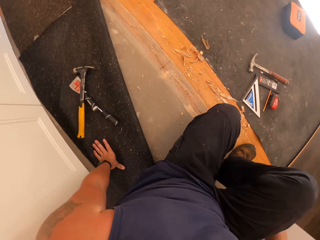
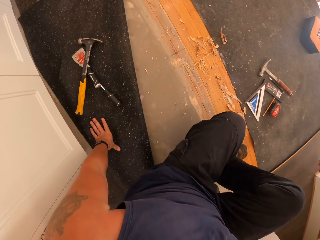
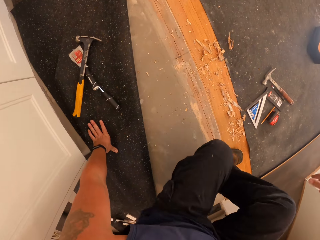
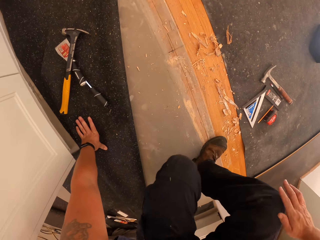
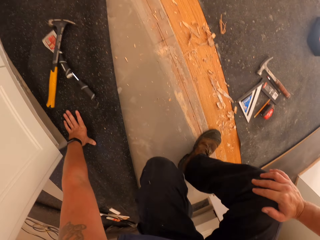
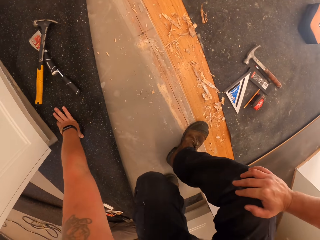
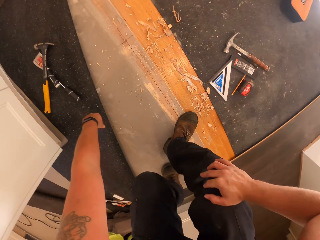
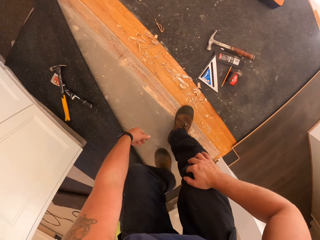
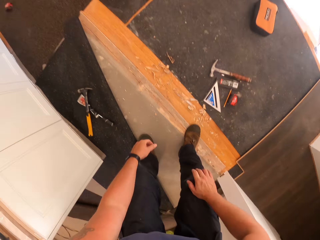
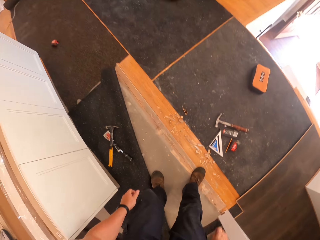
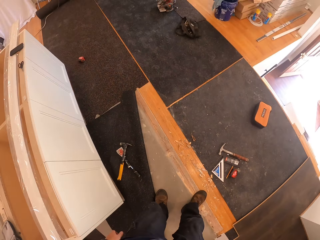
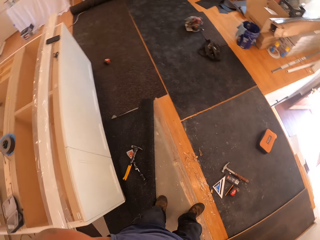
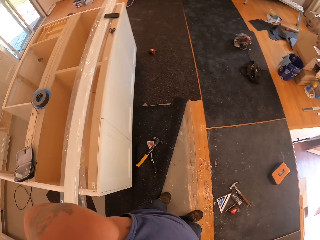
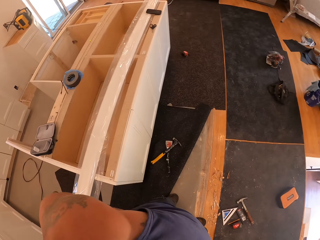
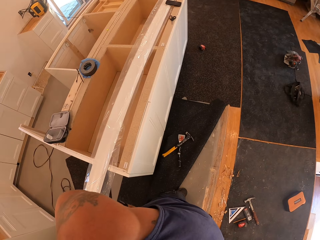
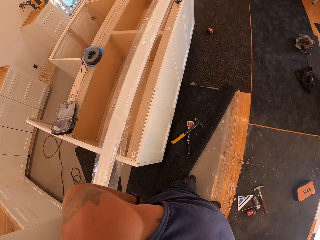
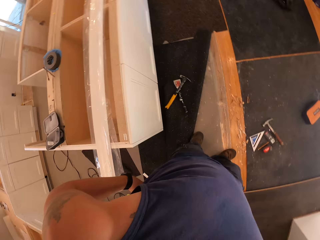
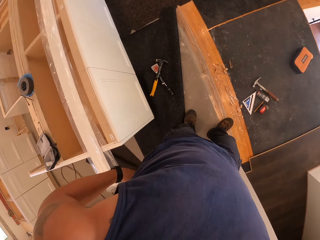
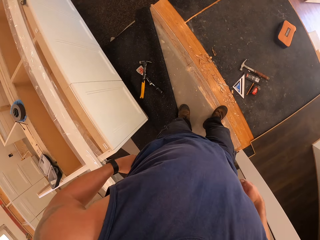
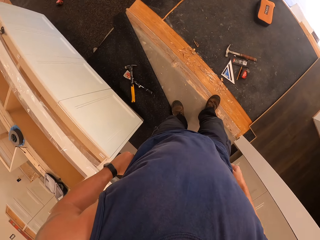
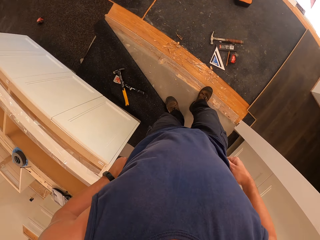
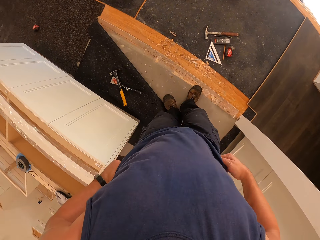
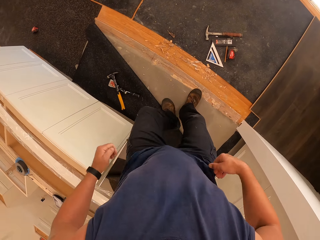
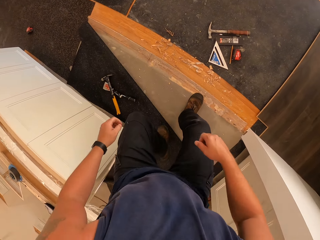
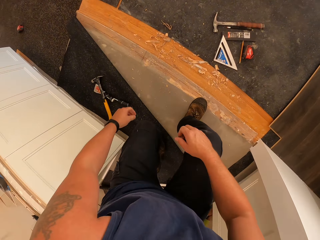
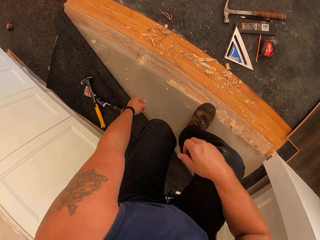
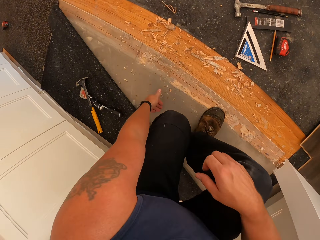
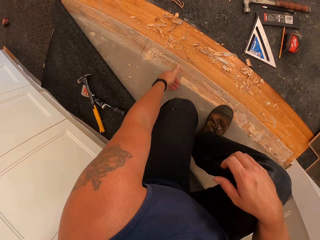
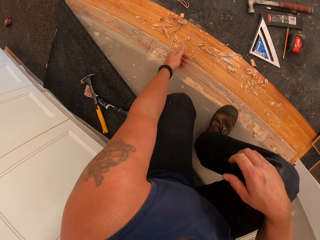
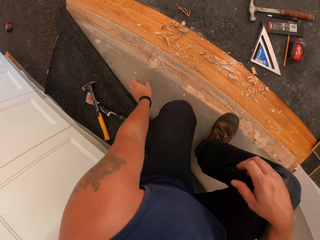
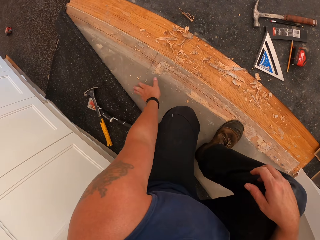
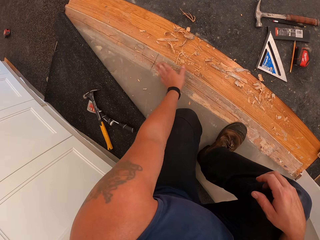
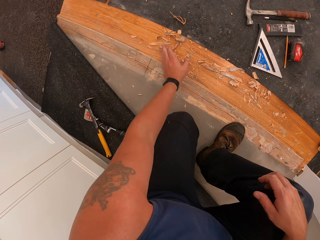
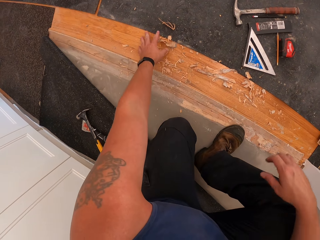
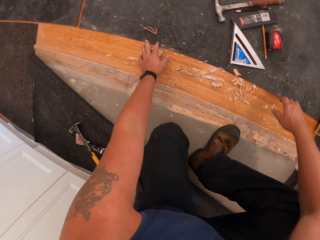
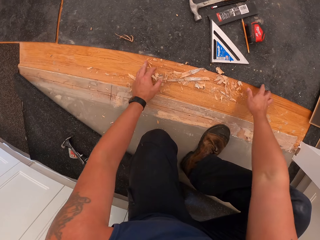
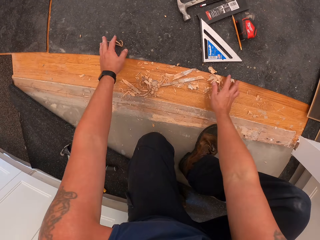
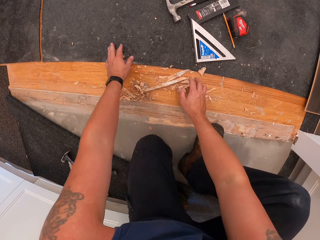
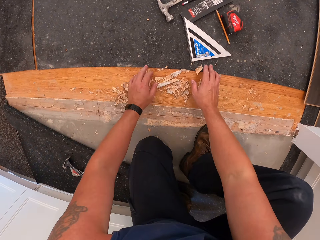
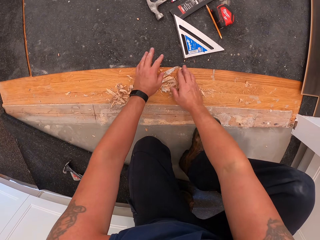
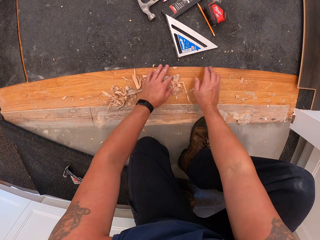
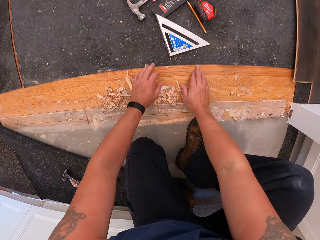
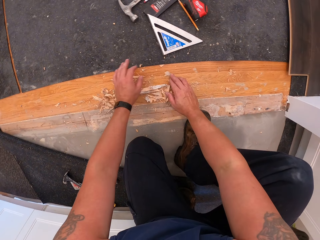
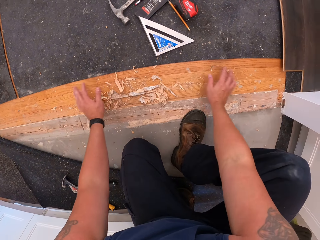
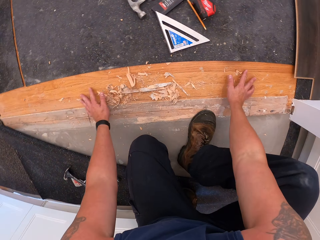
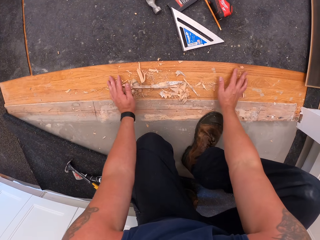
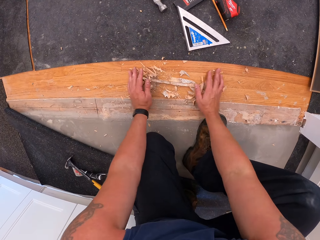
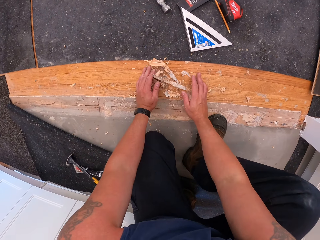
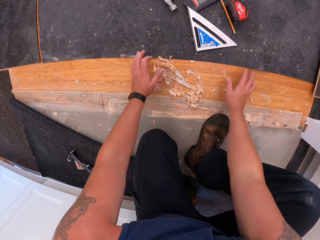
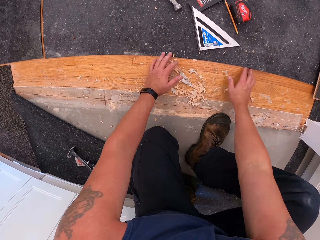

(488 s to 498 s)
The camera wearer stands up. He holds his knee. He stands up. He adjusts his trousers with his hands. He gathers debris of wood on the floor with his left hand. He squats. He clears the floor with his hand.

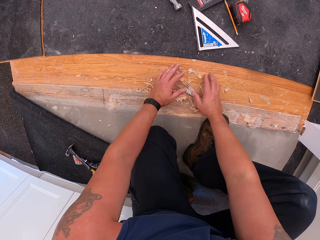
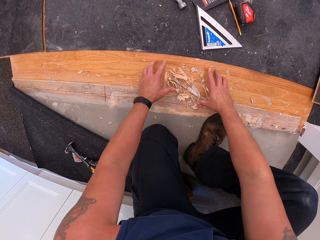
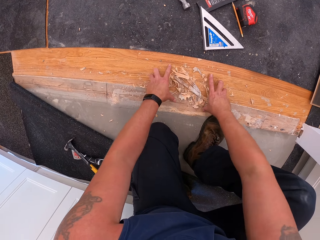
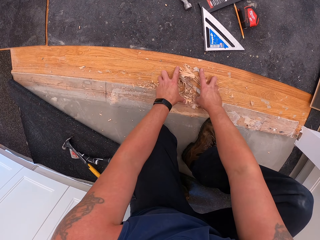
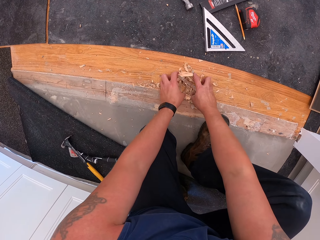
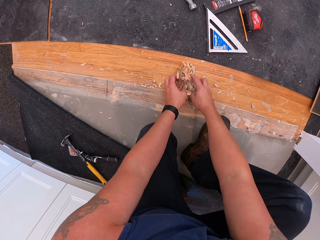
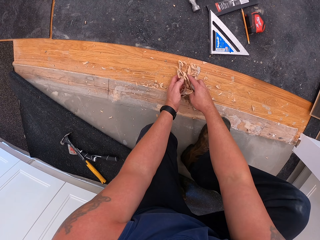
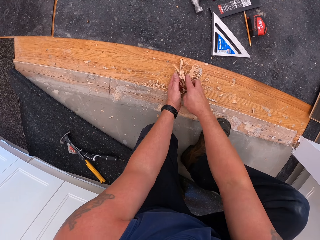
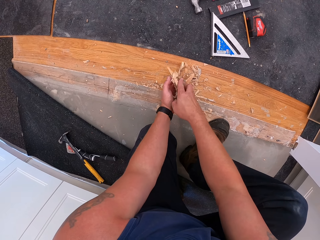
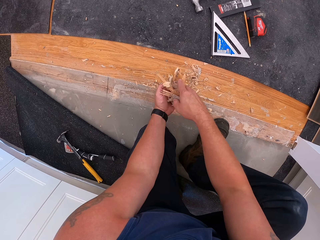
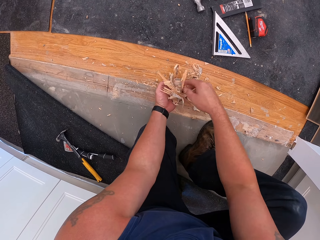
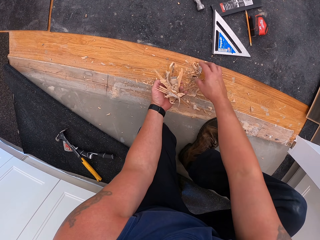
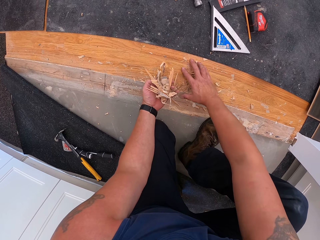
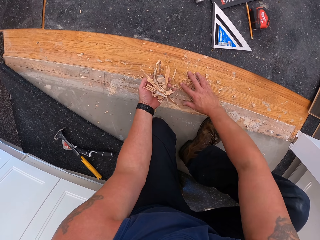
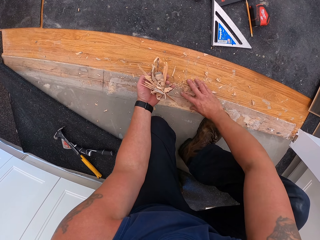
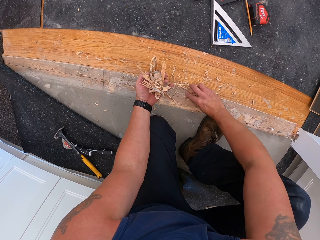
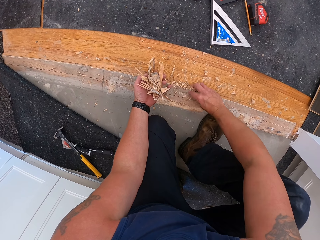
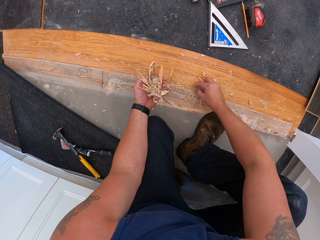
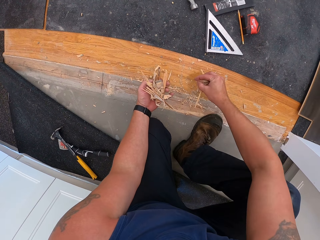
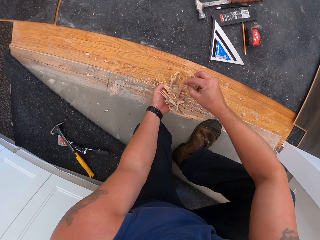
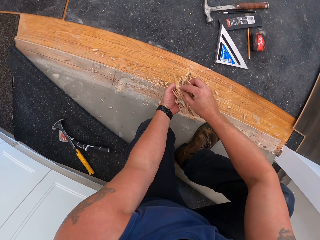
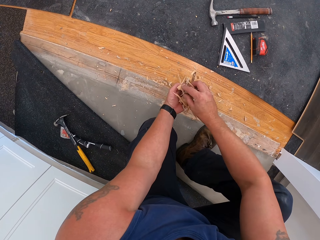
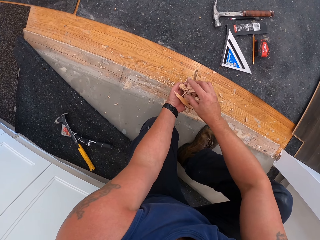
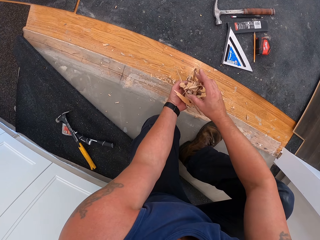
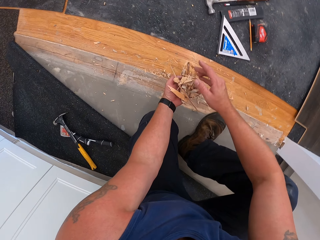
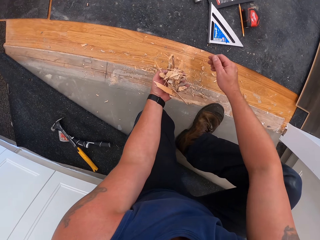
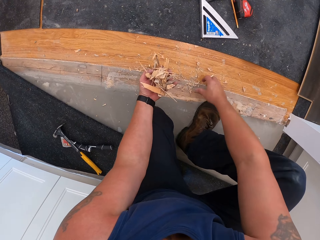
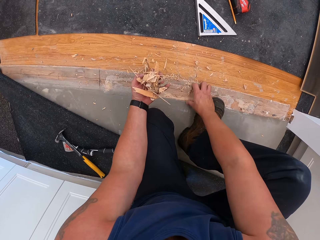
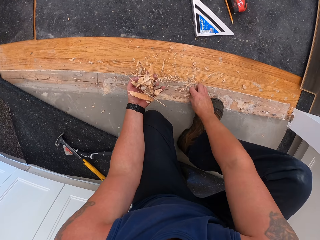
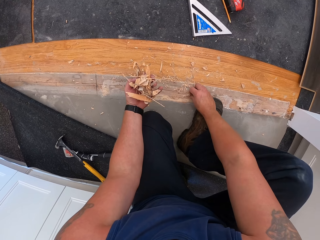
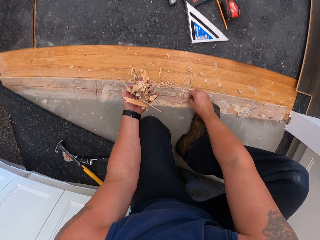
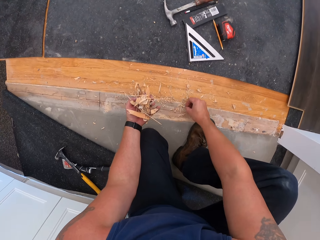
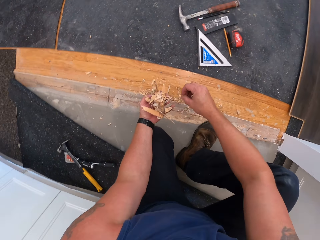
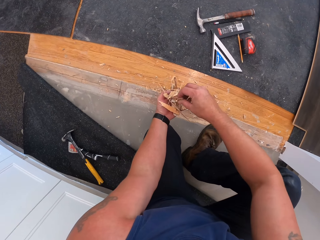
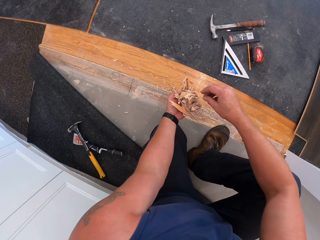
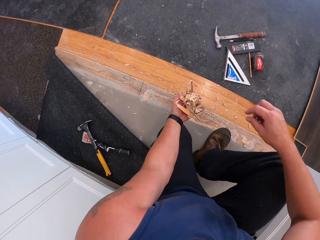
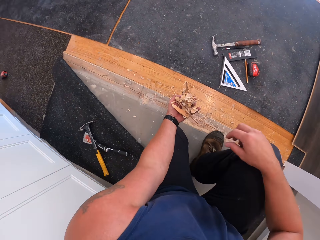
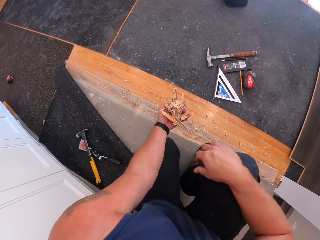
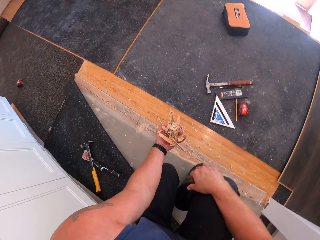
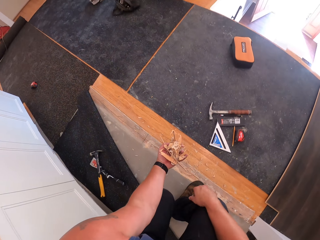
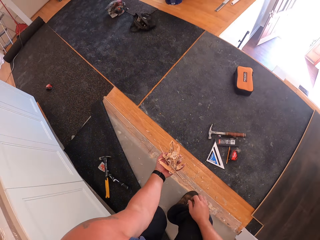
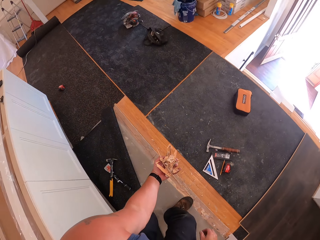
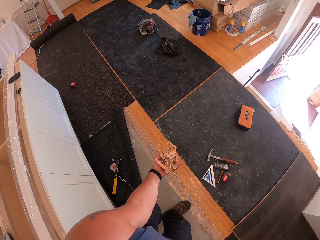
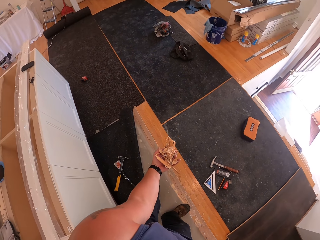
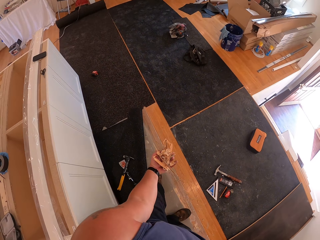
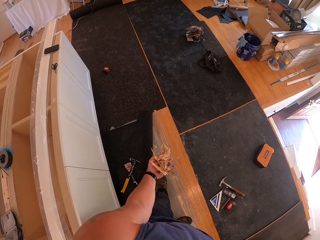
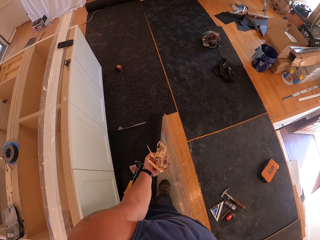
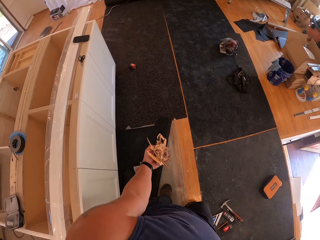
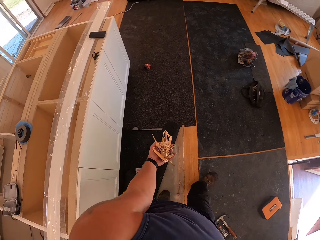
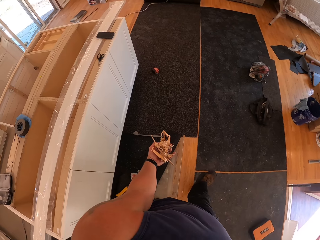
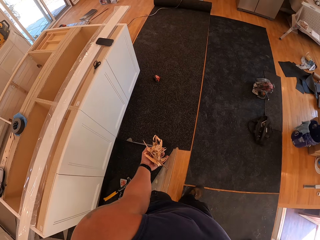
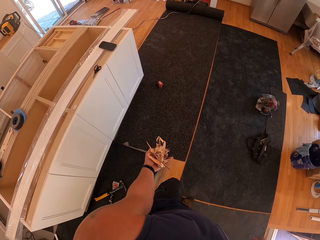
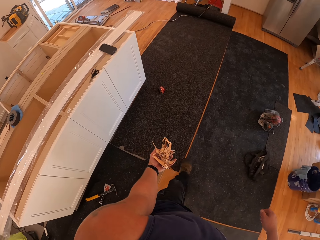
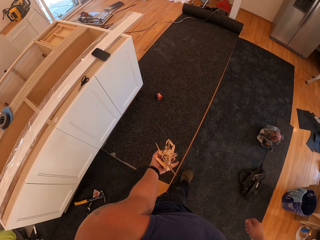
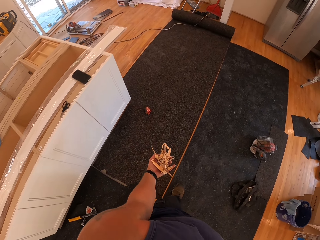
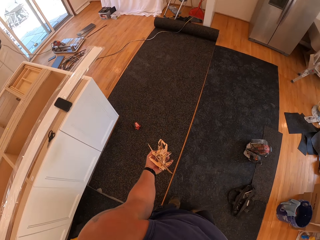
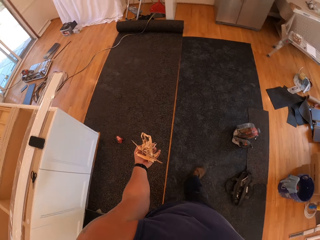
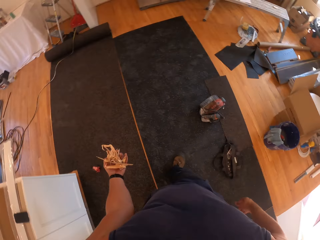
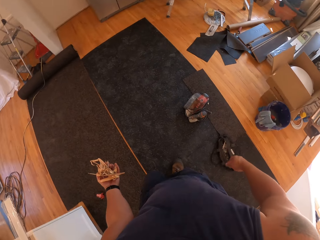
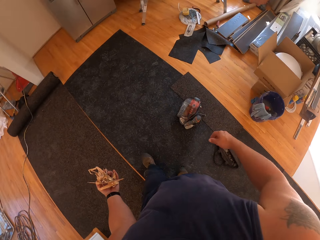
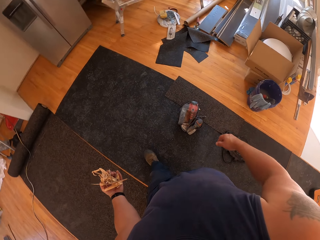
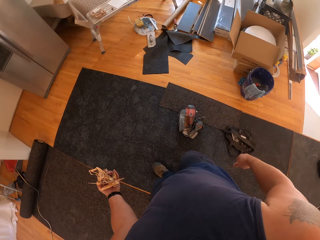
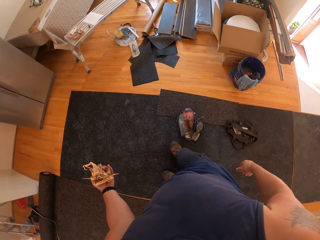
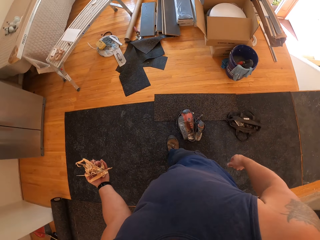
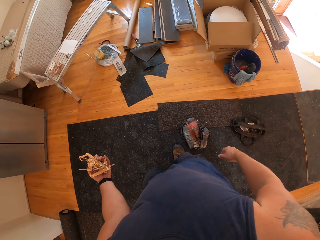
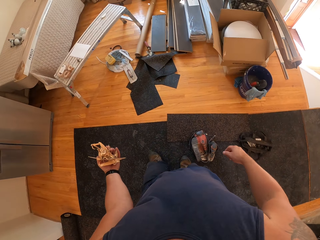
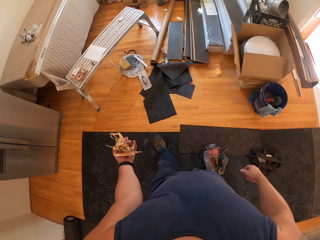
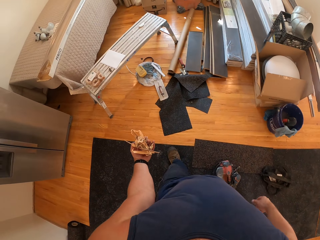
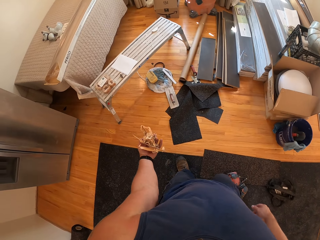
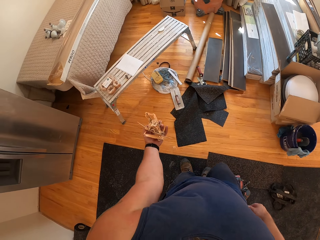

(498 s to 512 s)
The camera wearer packs the debris of wood with his hands. He picks up the sawdust. He switches the sawdust to the other hand. He picks up the sawdust. He switches the sawdust to the other hand. He stands up. He walks towards a stack of planks.
